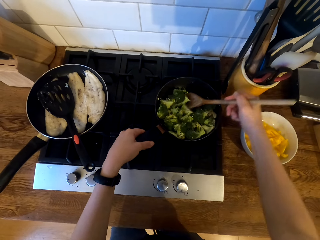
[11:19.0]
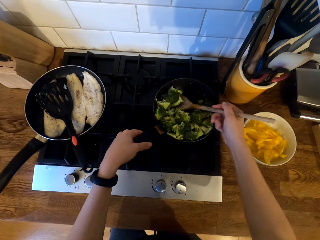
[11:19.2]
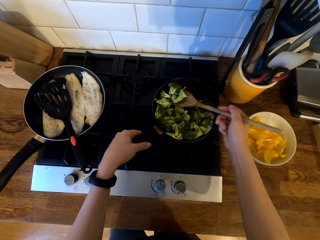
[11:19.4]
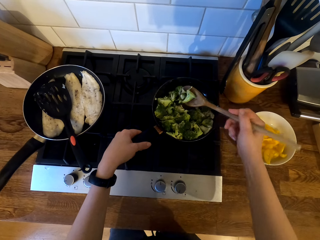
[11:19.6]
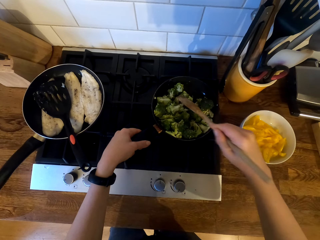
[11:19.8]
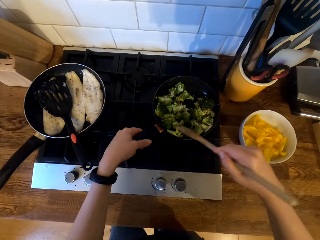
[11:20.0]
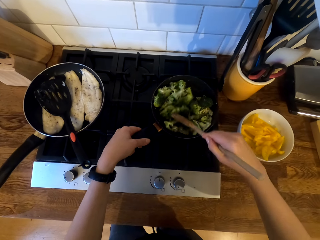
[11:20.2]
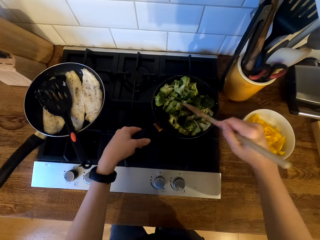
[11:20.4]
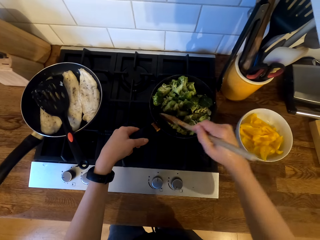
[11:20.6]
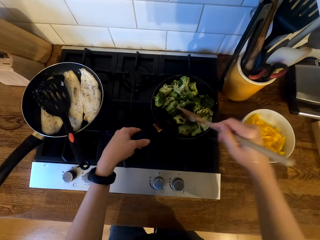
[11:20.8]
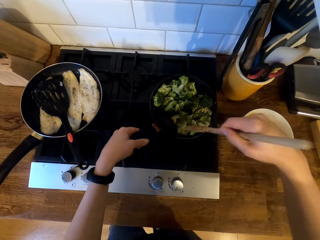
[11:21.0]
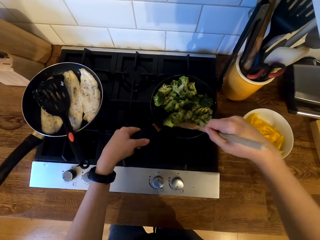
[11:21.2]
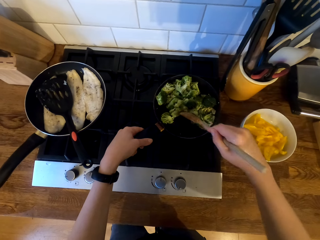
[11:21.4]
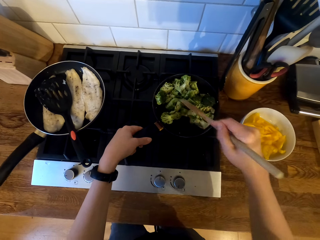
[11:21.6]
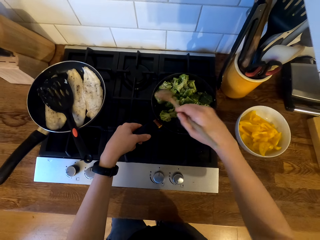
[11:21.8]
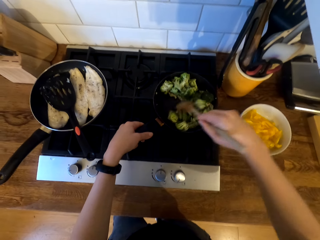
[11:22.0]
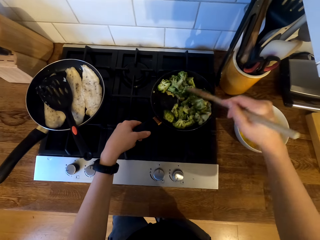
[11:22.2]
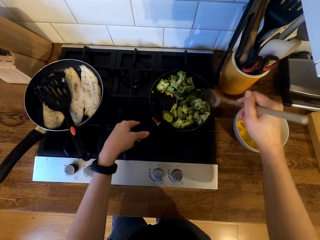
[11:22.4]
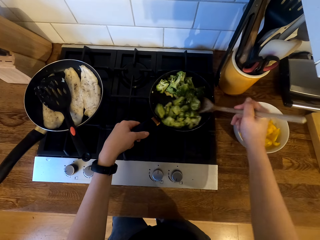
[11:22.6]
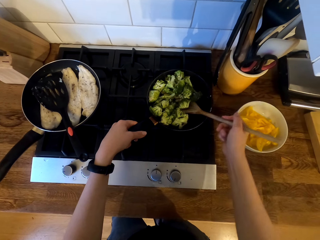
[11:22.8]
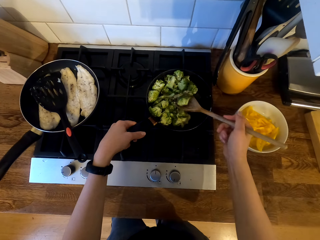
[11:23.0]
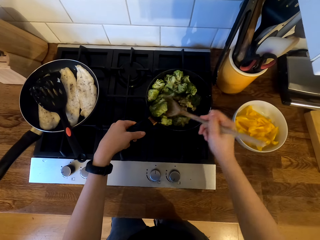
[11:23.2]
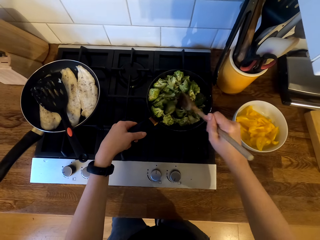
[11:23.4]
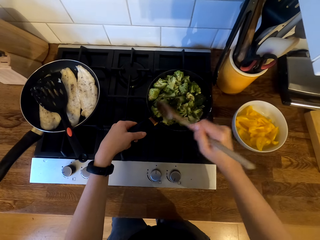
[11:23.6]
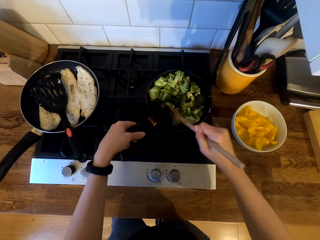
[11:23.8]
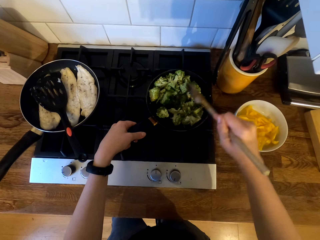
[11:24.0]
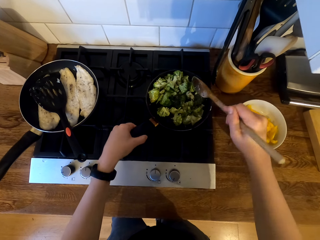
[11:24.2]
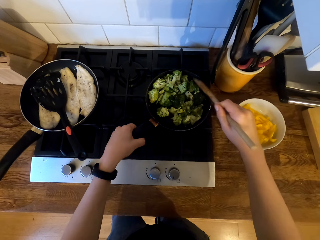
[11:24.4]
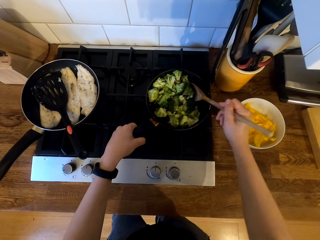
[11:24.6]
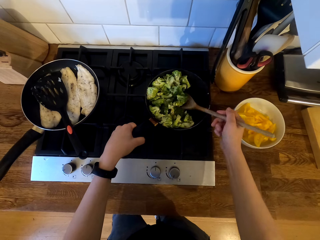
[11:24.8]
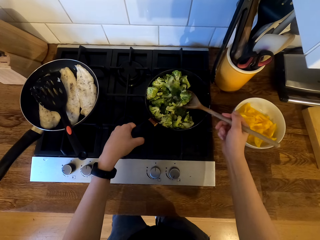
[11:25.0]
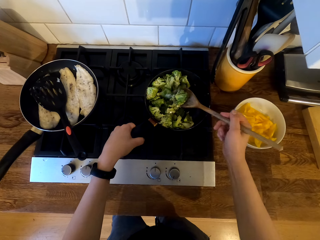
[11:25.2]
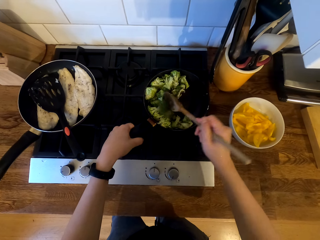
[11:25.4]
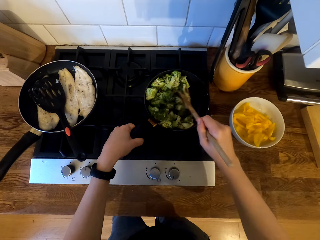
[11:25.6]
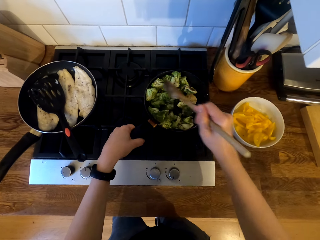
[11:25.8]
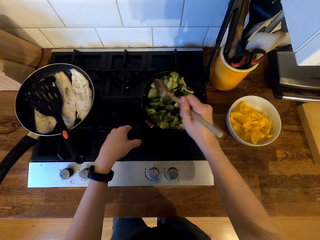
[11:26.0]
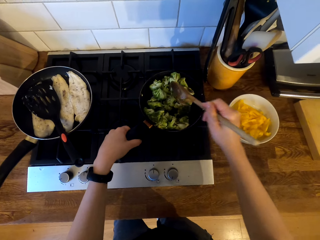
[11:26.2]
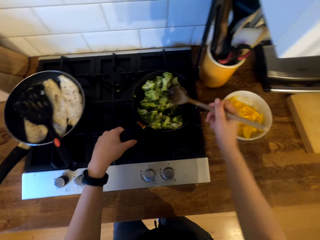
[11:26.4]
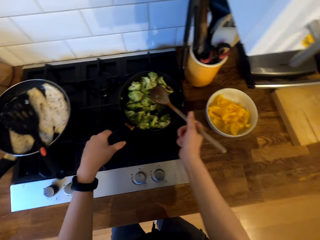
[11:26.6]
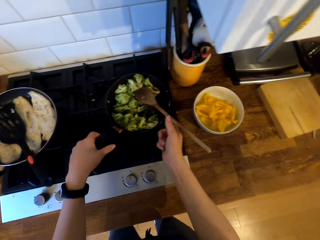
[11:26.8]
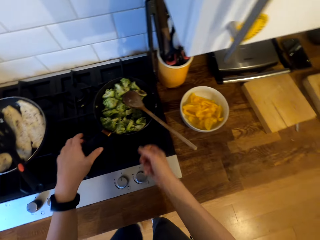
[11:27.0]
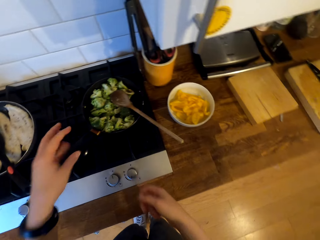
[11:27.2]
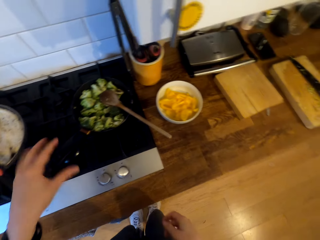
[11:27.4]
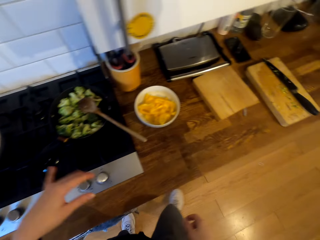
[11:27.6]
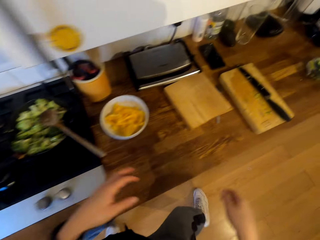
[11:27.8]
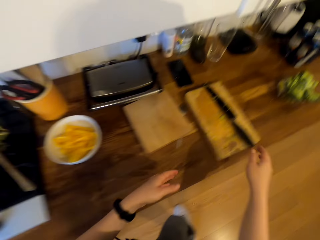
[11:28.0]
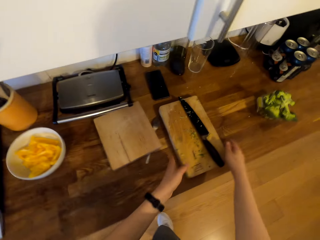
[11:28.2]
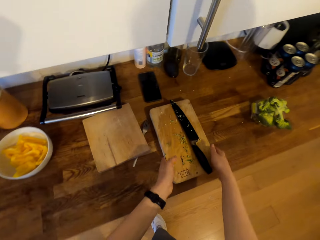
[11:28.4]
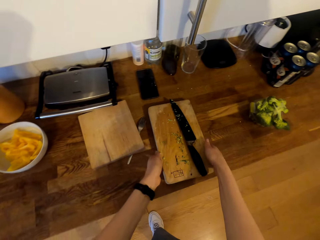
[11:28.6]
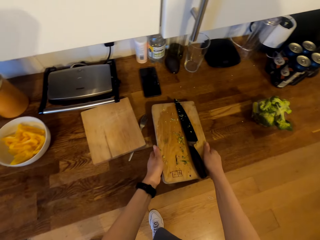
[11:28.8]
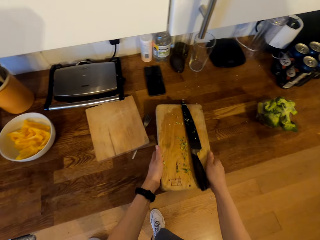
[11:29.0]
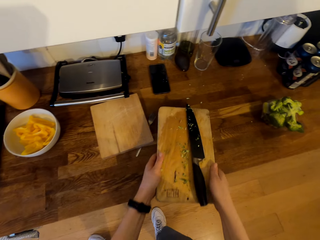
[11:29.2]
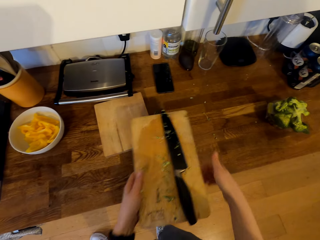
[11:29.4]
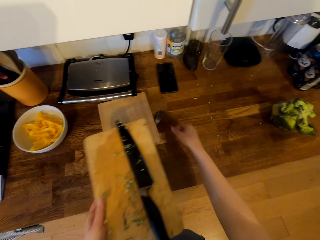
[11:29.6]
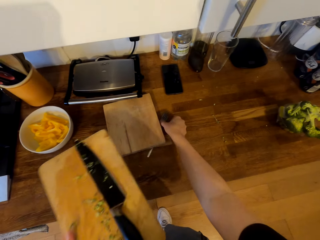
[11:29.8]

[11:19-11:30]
The camera wearer leaves the wooden spoon on the frying pan. They move in the kitchen. They pick up the chopping board.

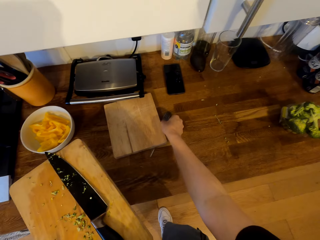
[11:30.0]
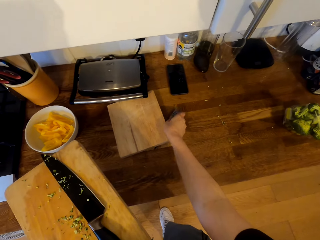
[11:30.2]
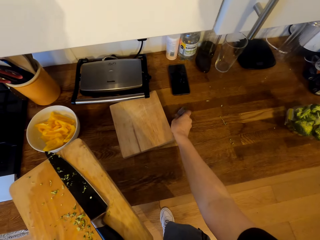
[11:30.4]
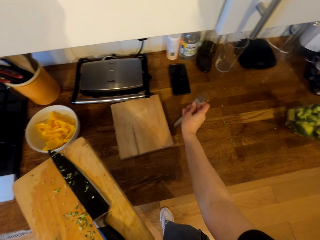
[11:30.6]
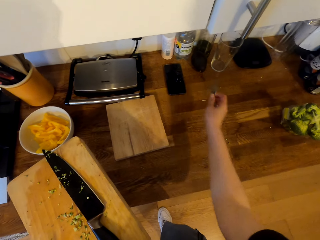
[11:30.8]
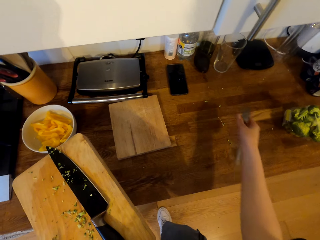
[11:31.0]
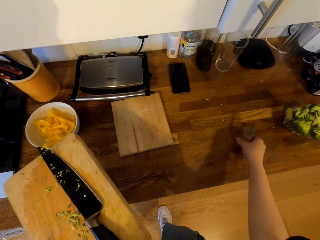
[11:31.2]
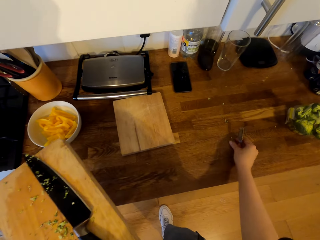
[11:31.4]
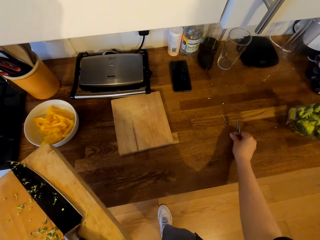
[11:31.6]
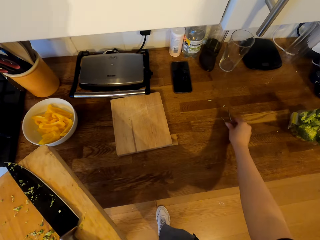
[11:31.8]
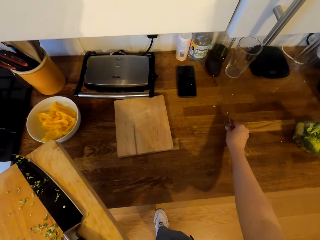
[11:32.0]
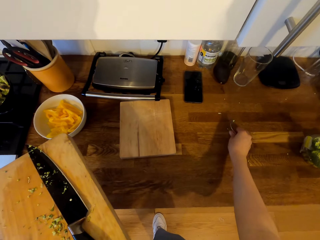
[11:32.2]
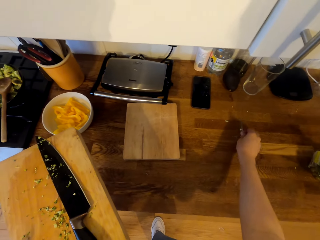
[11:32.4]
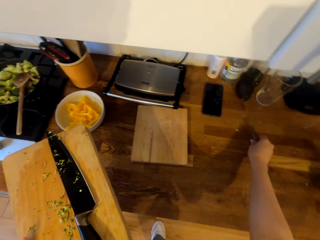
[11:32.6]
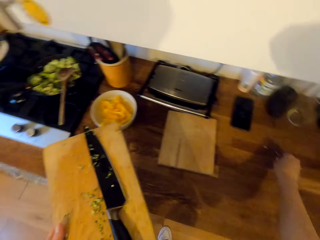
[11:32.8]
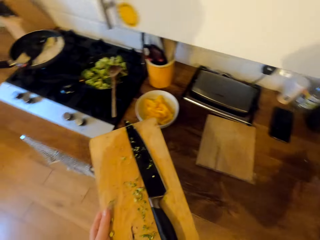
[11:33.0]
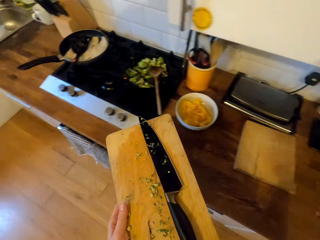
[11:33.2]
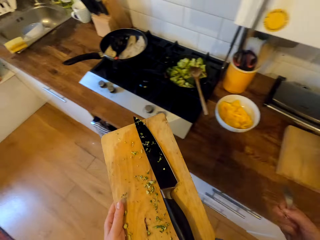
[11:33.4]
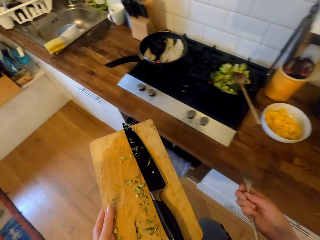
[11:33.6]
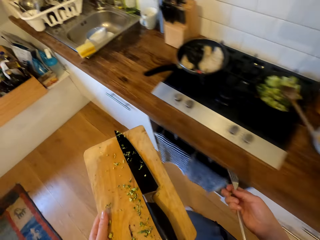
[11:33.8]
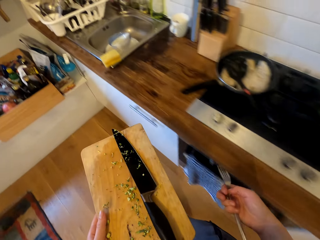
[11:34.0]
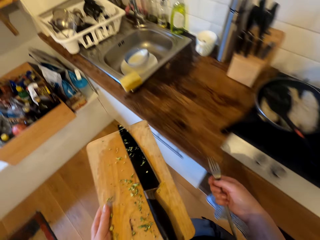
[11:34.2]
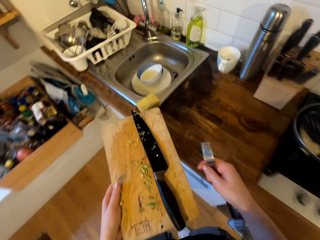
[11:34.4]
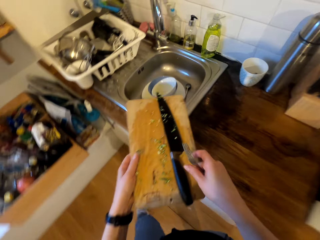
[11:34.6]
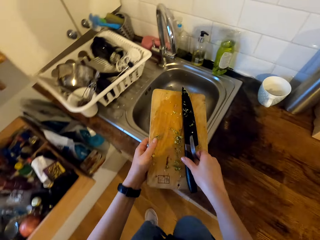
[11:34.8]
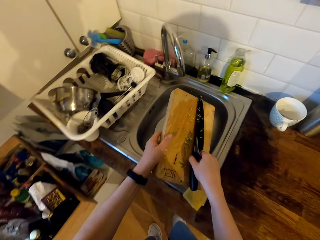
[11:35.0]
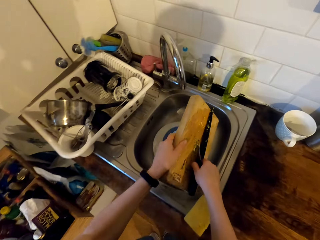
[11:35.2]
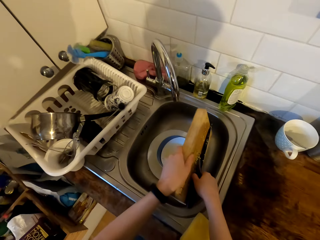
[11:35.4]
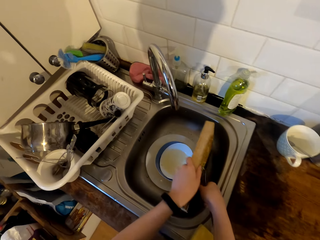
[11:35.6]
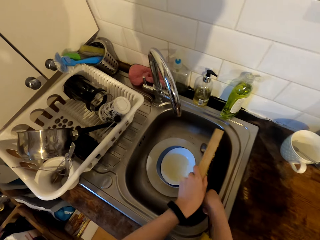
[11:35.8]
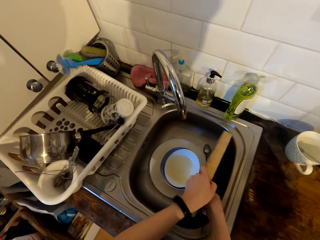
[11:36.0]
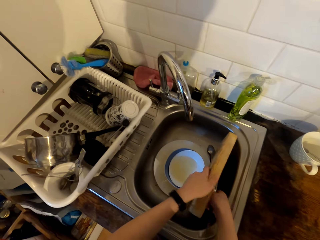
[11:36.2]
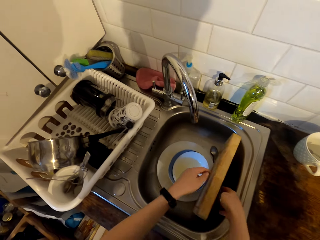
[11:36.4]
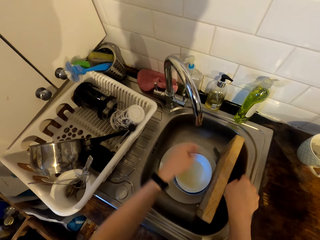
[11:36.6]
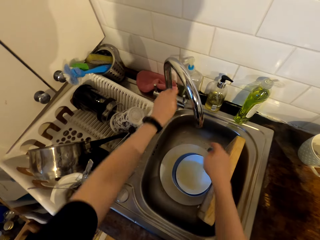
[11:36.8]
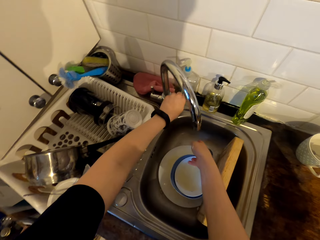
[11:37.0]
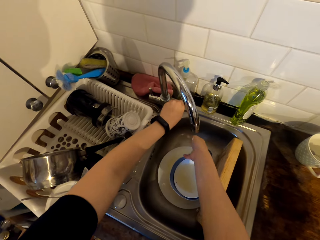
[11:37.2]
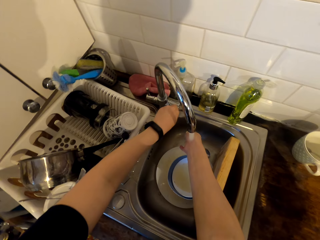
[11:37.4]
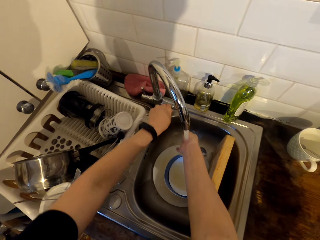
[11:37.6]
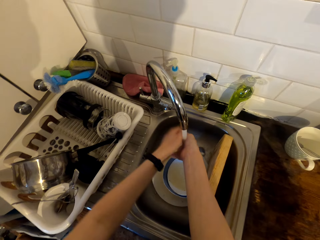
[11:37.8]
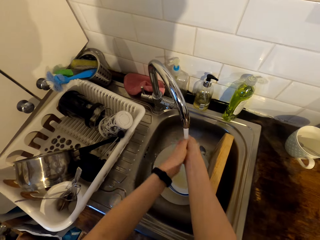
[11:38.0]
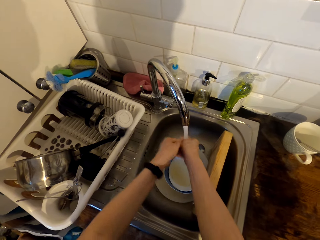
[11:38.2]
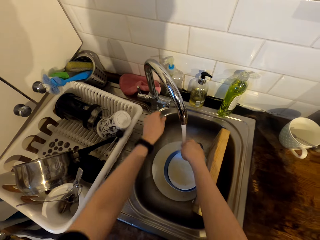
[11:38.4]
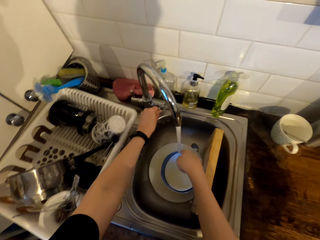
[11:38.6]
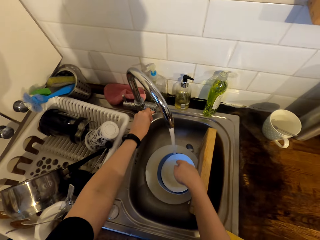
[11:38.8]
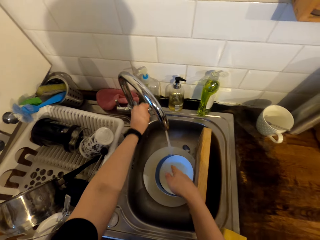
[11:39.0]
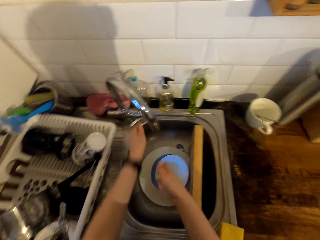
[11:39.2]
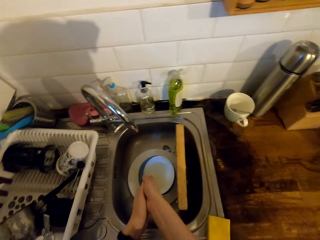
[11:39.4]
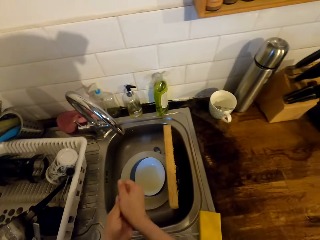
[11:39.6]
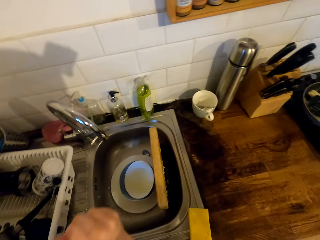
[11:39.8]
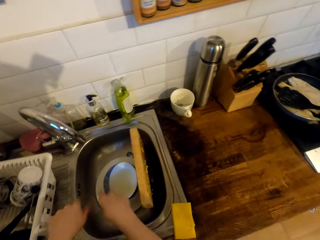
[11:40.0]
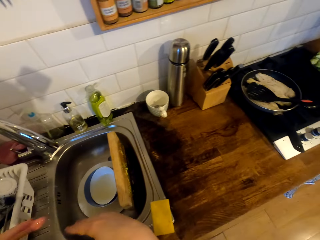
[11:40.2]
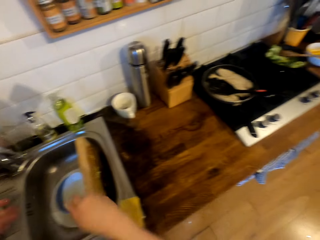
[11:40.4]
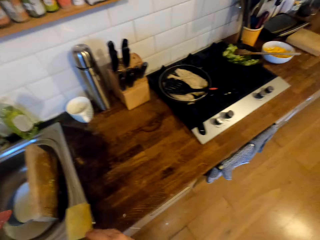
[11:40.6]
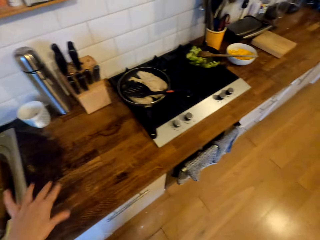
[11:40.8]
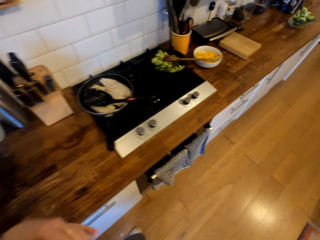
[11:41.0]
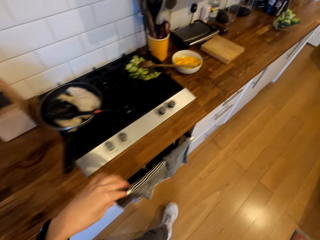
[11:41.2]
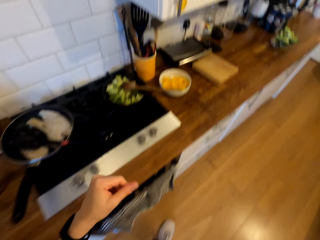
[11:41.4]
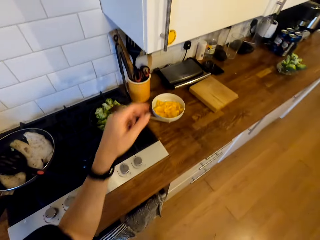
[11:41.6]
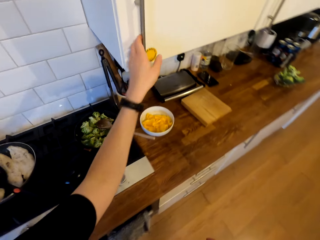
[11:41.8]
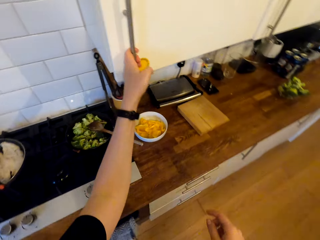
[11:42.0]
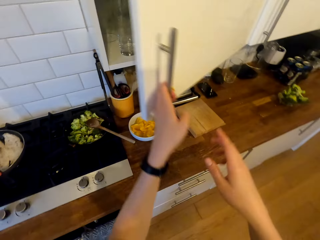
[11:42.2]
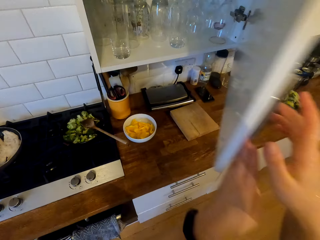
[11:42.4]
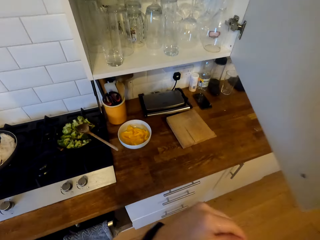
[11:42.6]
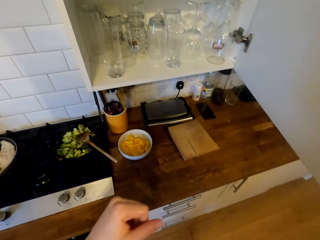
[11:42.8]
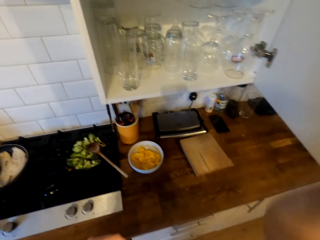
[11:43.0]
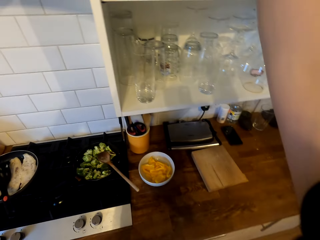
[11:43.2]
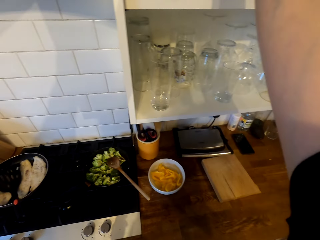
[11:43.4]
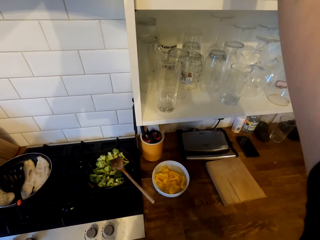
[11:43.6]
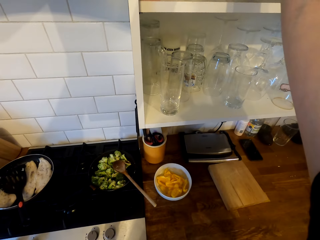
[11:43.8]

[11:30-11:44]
The camera wearer picks up a fork. They pick the dirt with the hand. They pull something on the countertop. They walk in the kitchen with the cutlery on the hand. They place the utensils in the sink. They open a tap, wash the hand and close the tap. They shake water off the hands. They open the cabinet's door.
